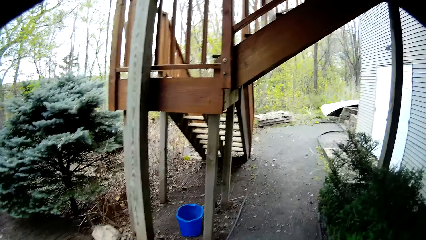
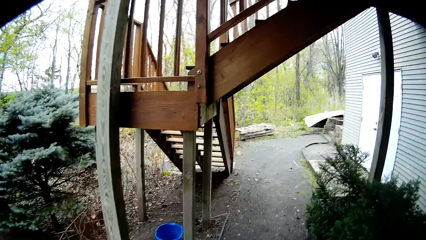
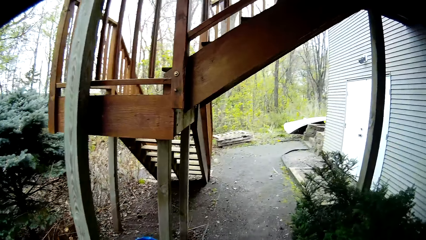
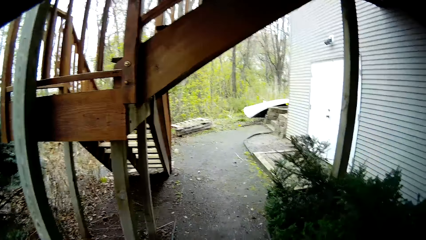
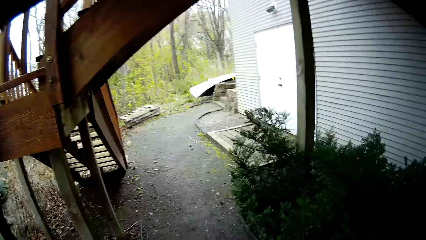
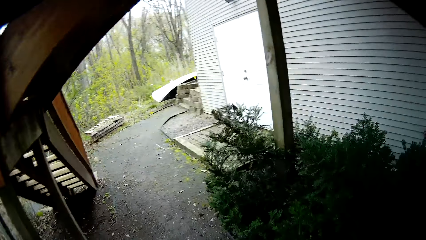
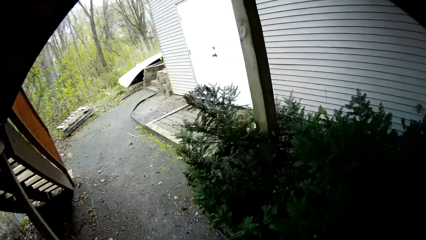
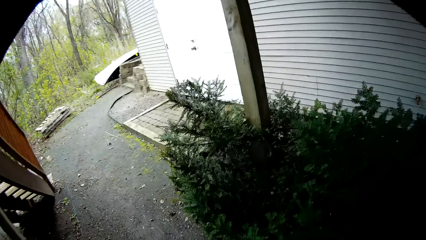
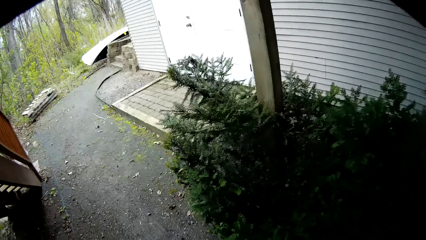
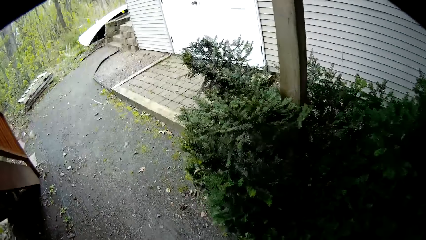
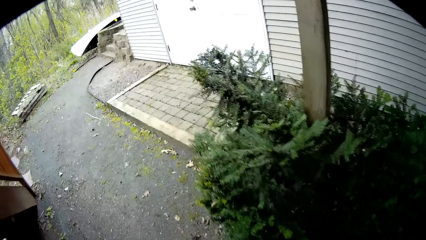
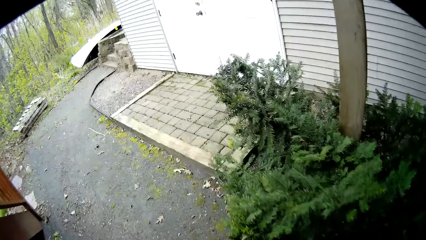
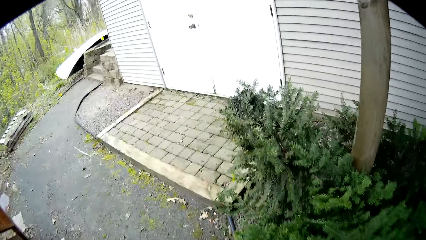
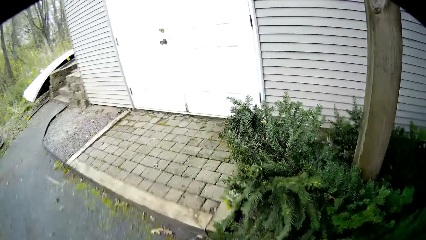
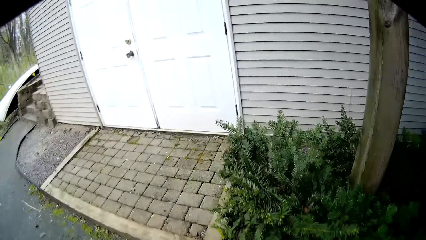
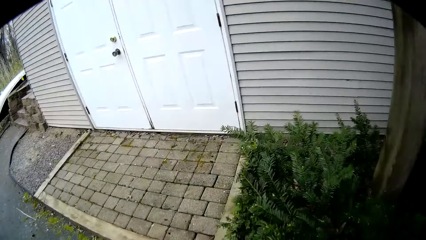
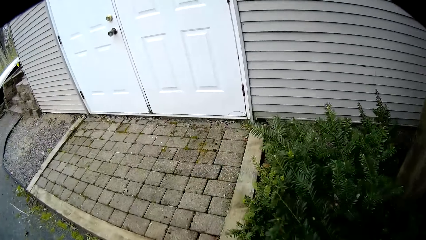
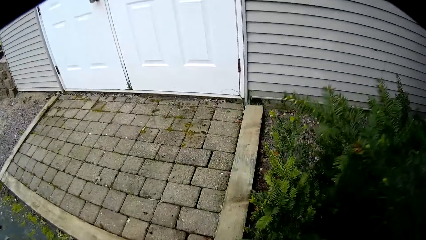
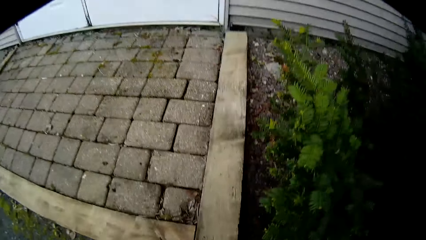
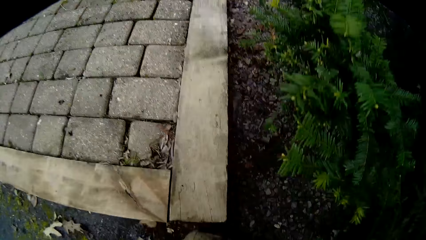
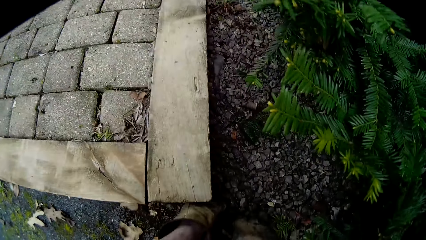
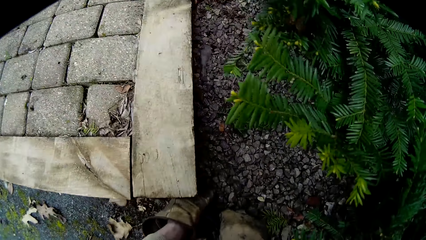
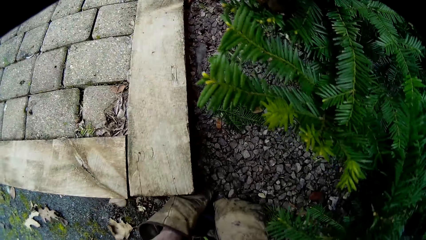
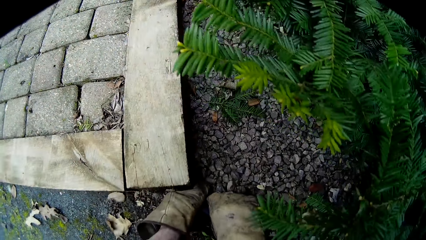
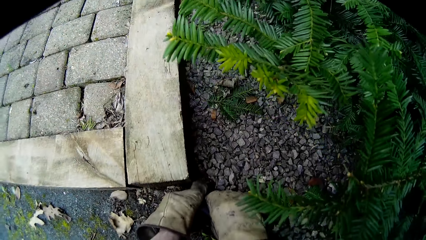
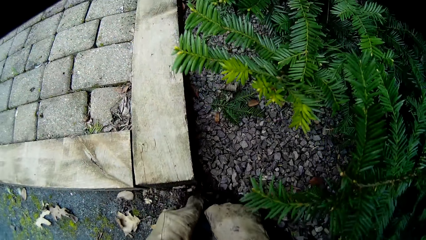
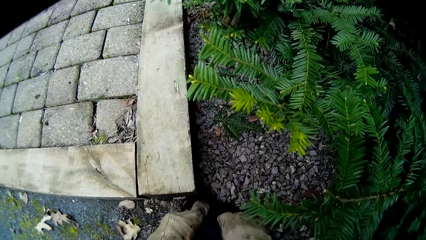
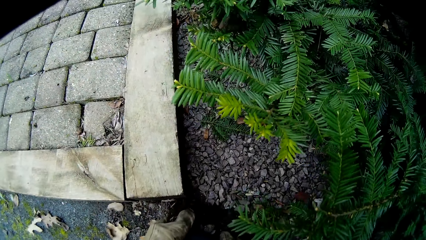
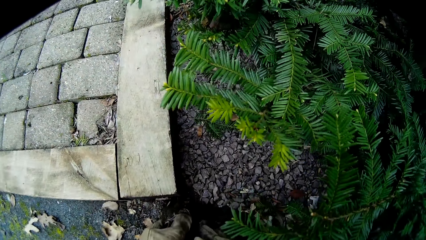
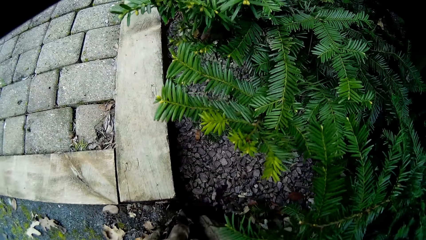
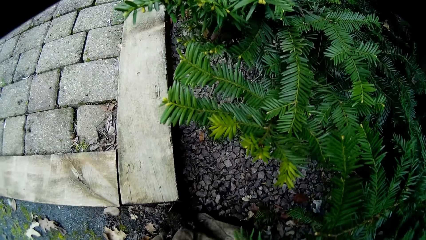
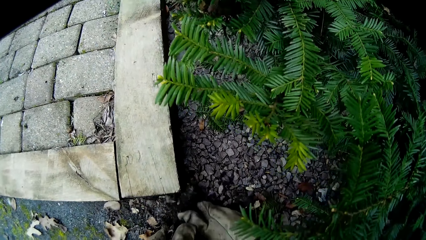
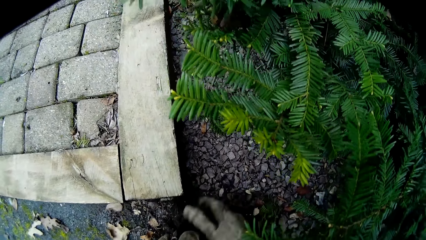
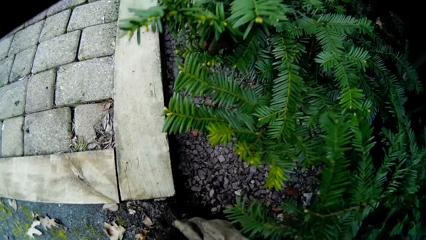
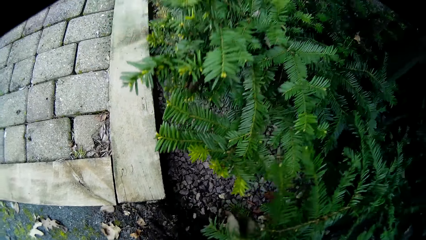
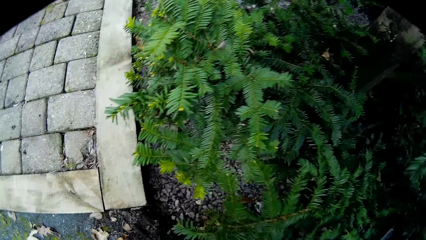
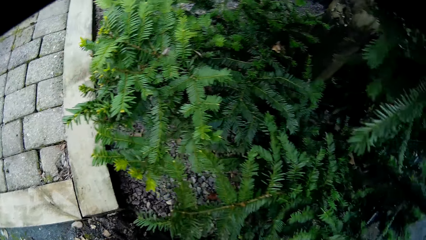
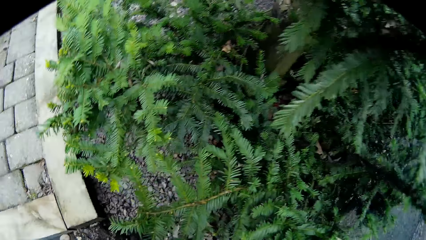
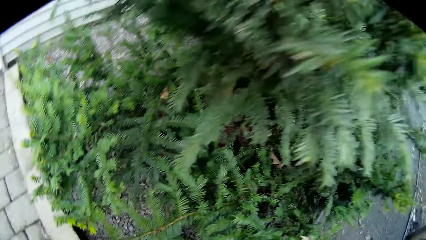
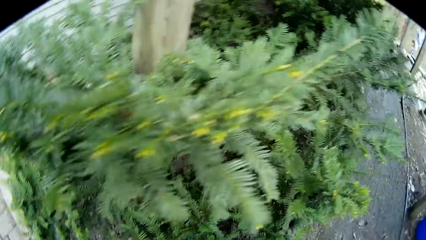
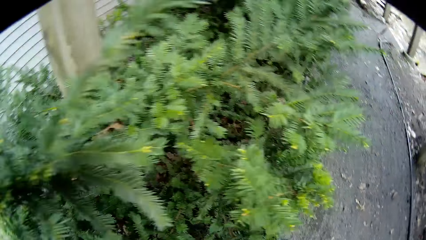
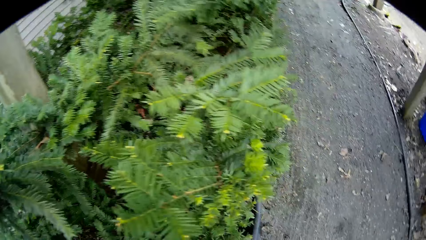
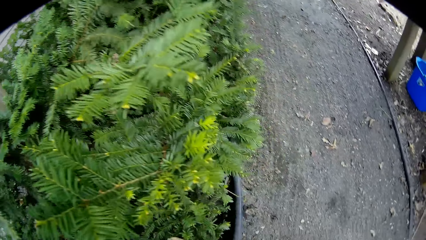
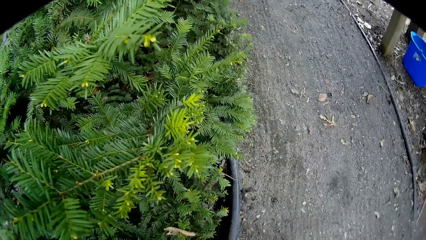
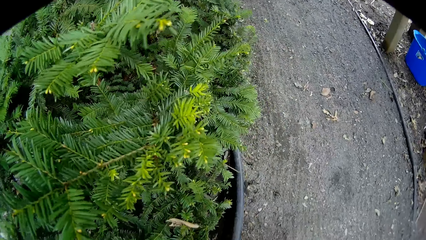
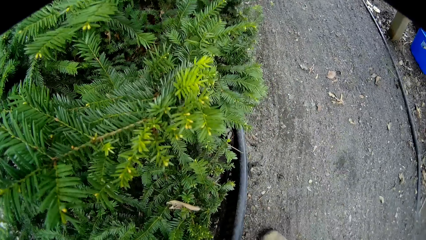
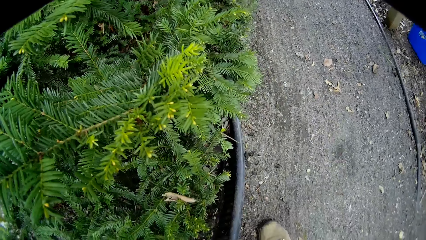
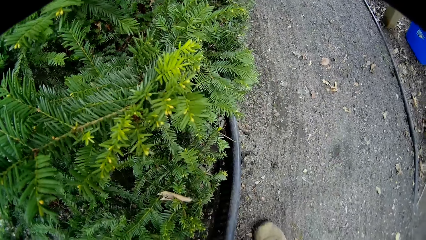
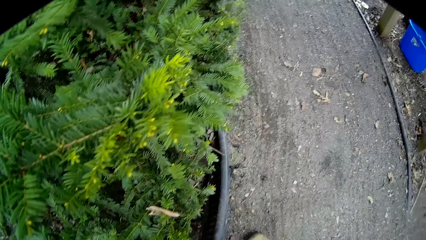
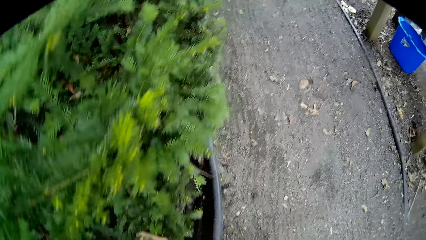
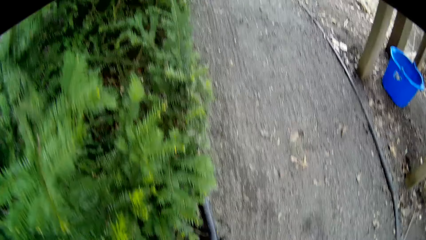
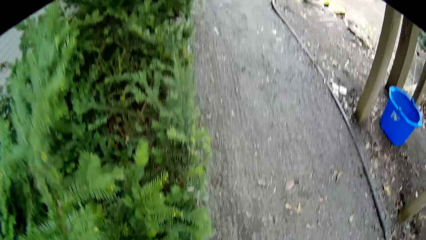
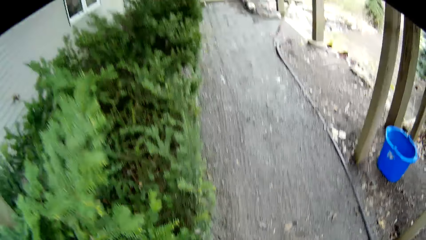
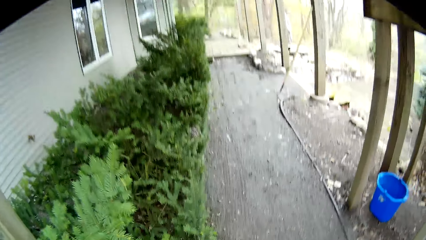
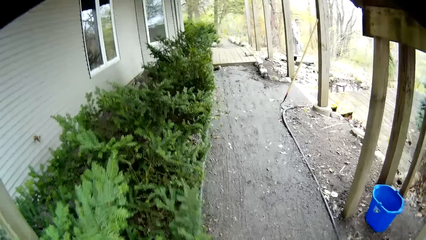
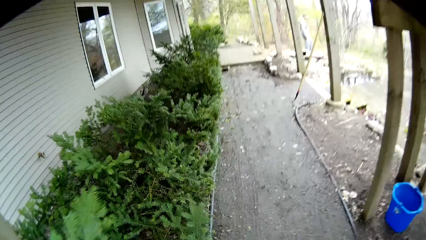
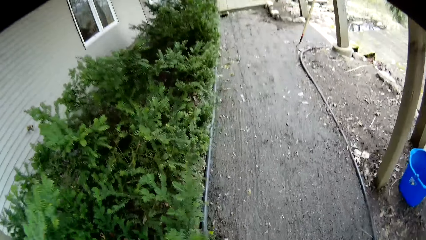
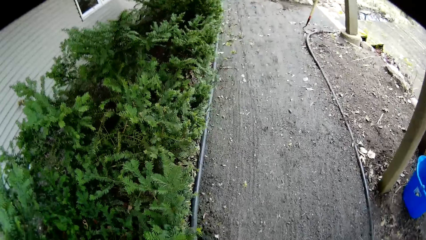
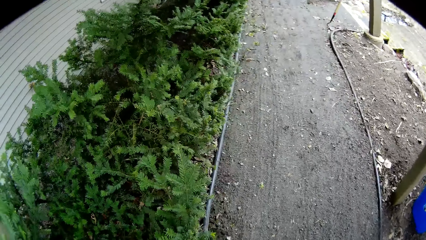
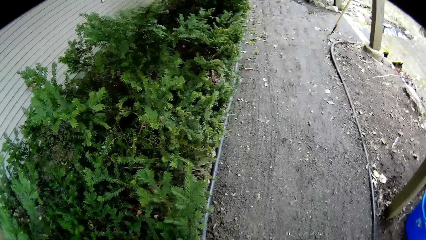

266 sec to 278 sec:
The camera wearer walks on the pavement. They remove a pipe on the ground. They pick up a rock from the soil with both hands. They talk with a person. They turn around. They pull the pipe.

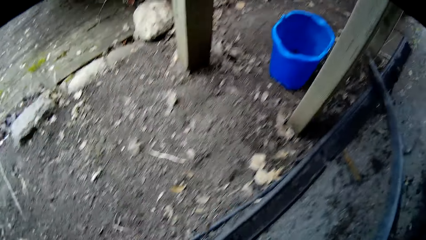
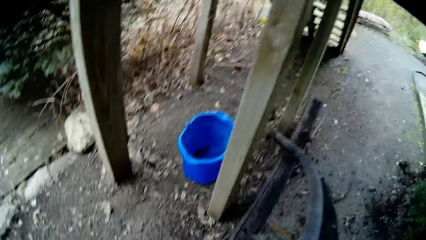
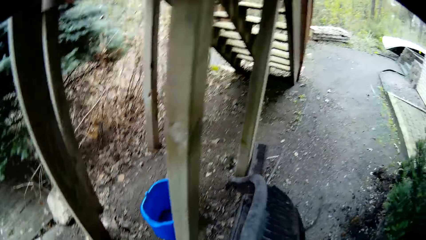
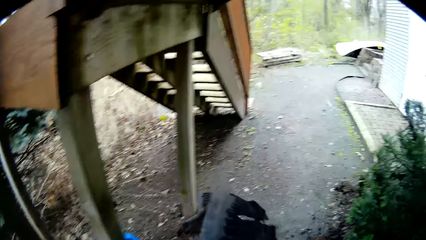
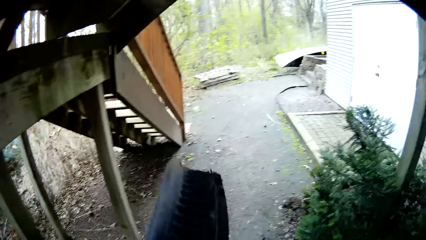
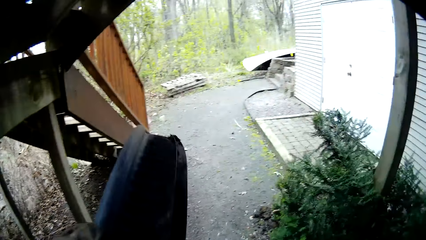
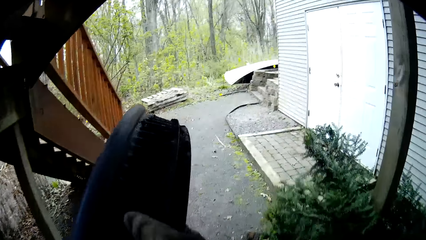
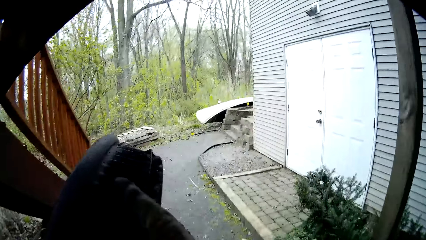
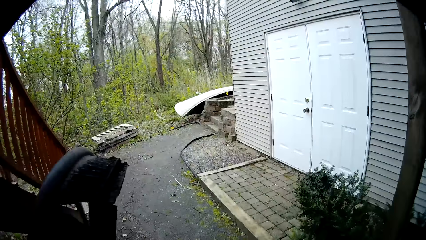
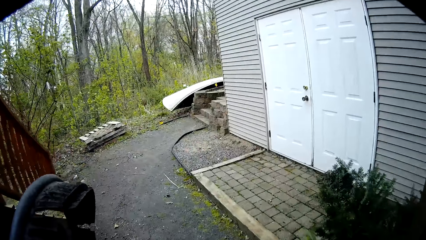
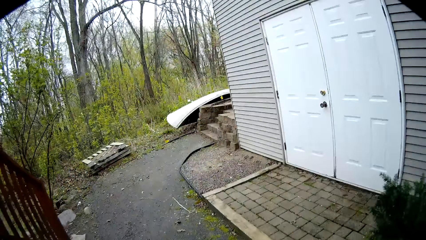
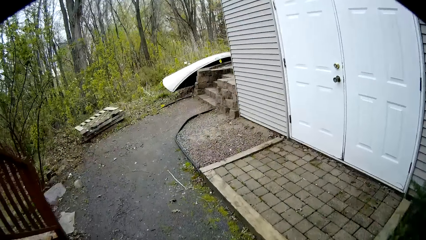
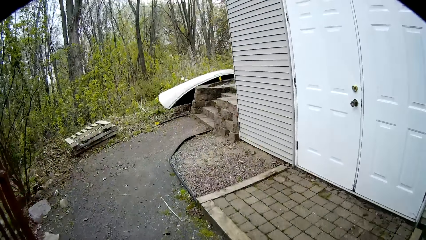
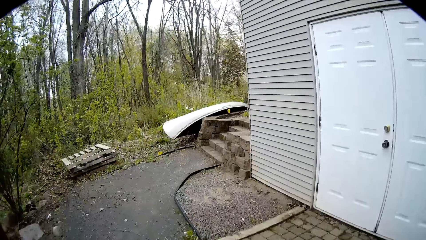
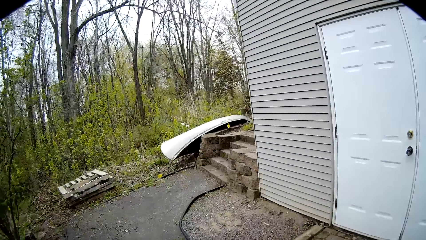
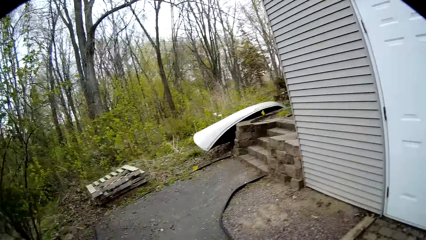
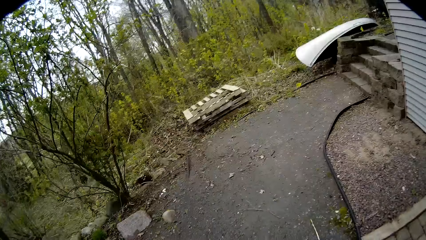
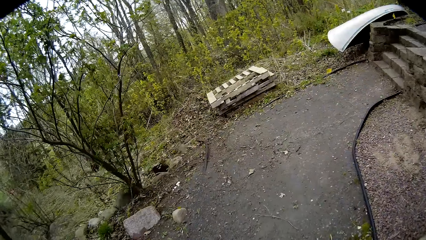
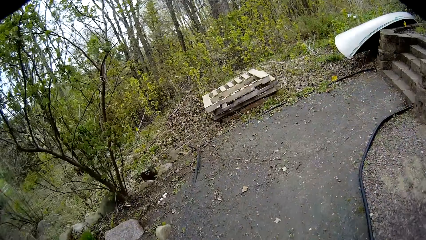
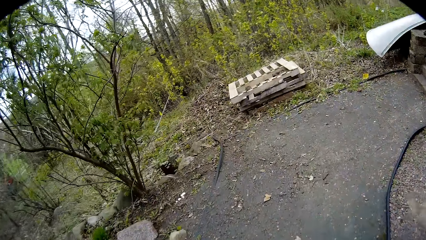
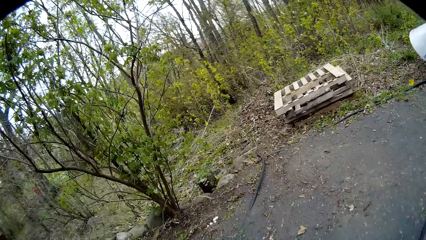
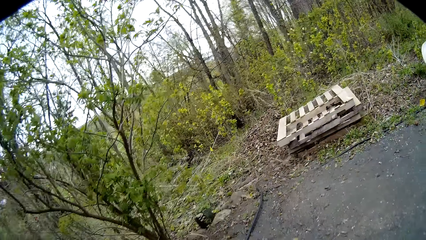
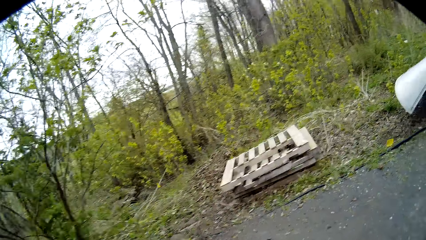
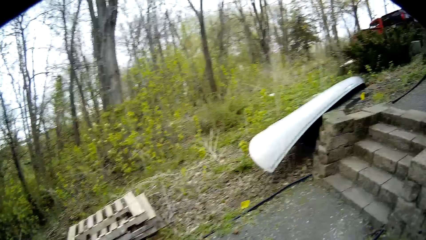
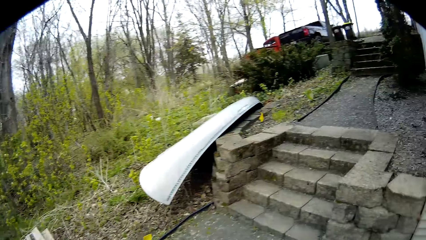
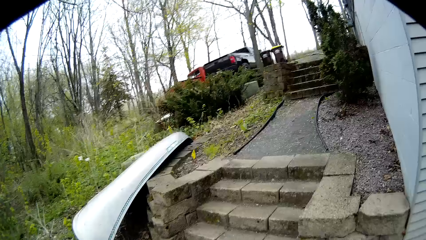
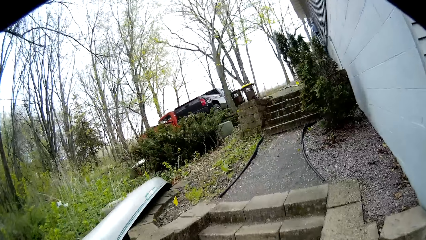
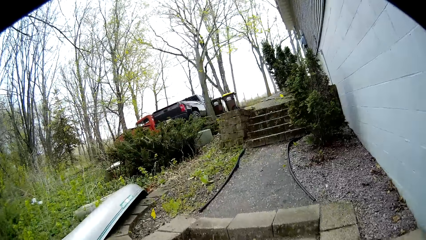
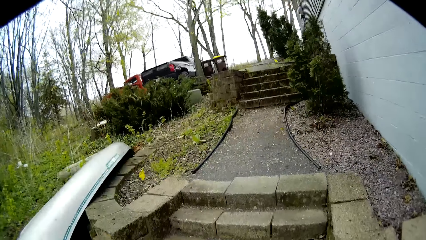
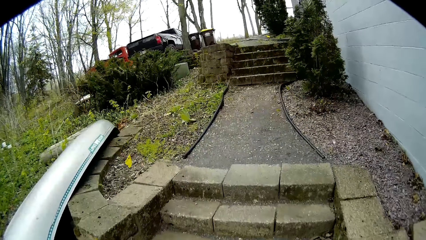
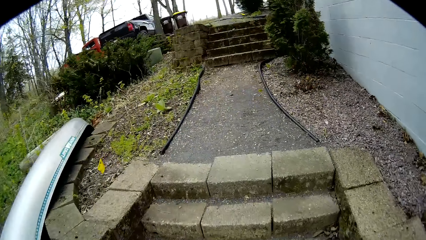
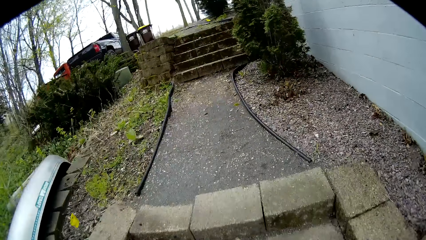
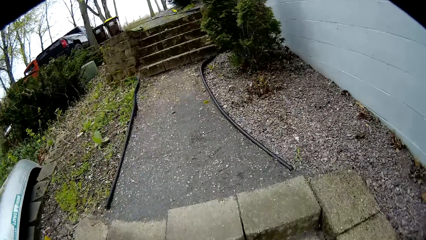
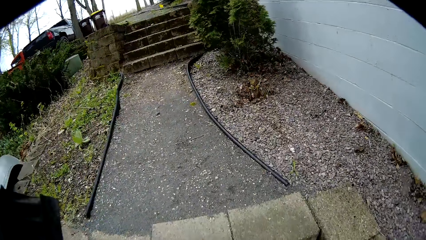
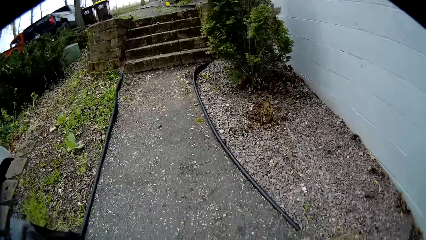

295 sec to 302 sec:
The camera wearer carries the edging material. He pushes the plastic lawn with his right hand. He walks around. He climbs up a lower staircase.
